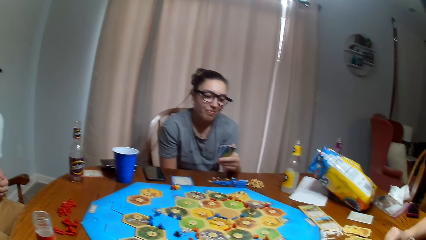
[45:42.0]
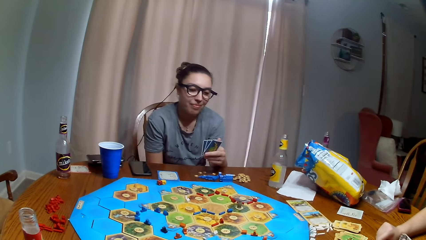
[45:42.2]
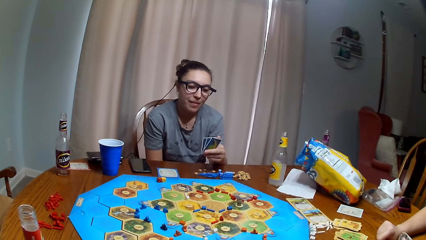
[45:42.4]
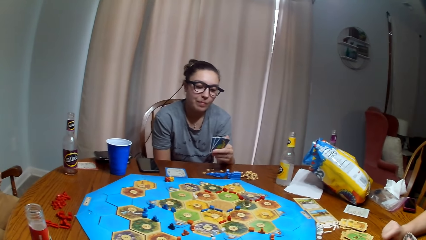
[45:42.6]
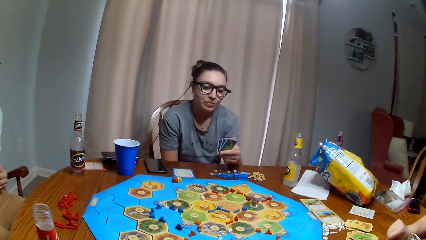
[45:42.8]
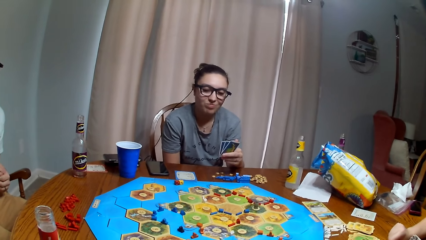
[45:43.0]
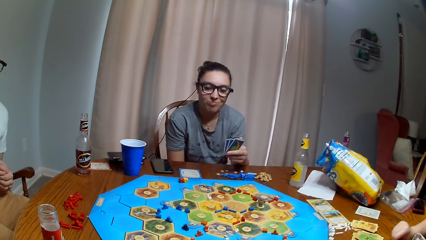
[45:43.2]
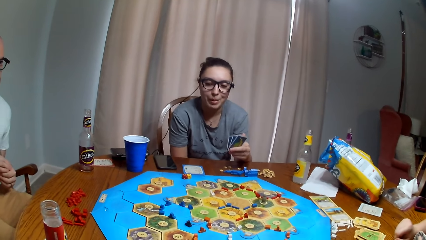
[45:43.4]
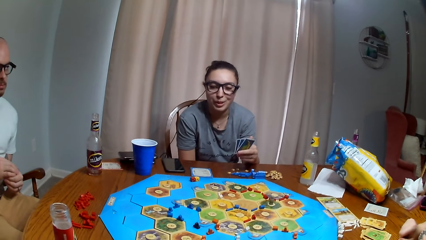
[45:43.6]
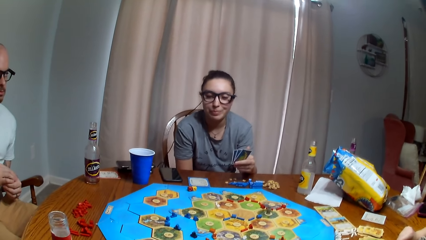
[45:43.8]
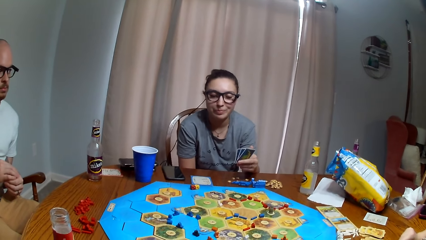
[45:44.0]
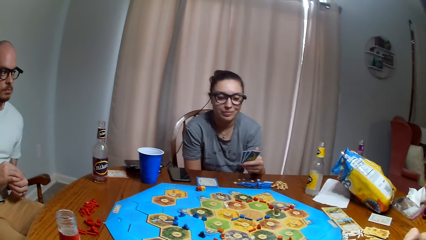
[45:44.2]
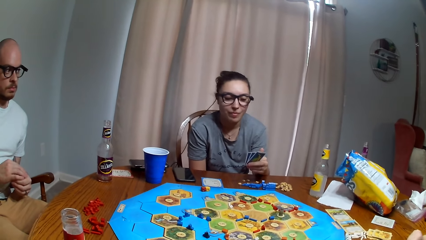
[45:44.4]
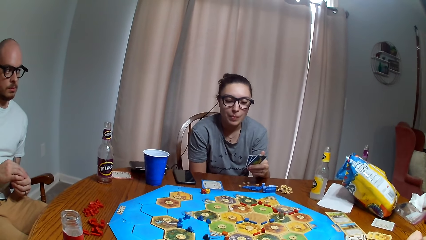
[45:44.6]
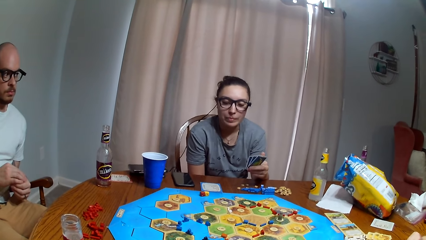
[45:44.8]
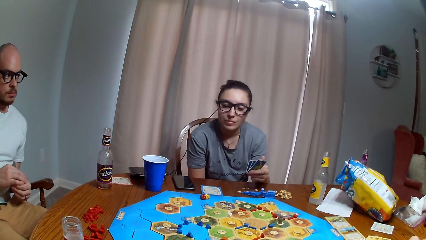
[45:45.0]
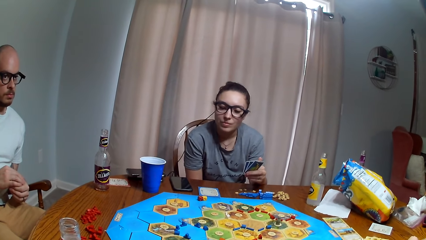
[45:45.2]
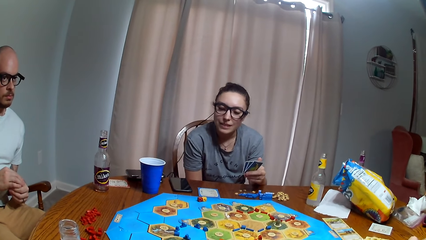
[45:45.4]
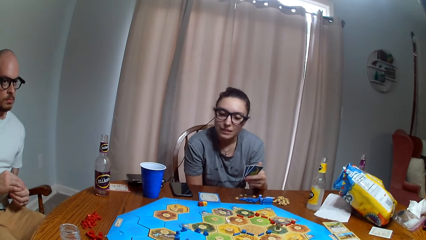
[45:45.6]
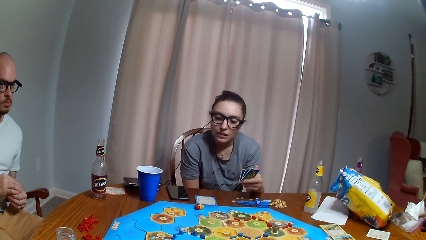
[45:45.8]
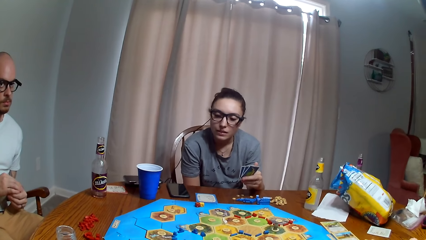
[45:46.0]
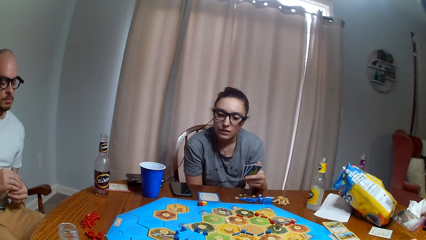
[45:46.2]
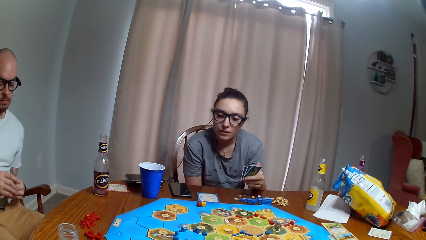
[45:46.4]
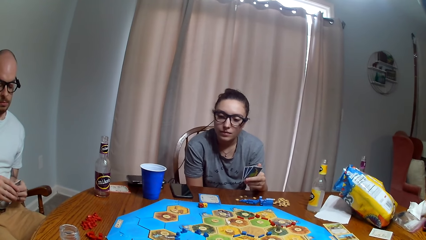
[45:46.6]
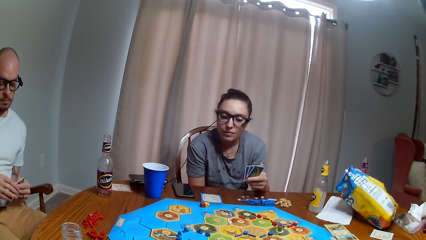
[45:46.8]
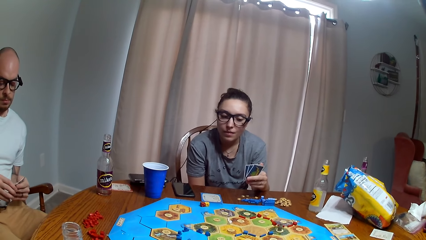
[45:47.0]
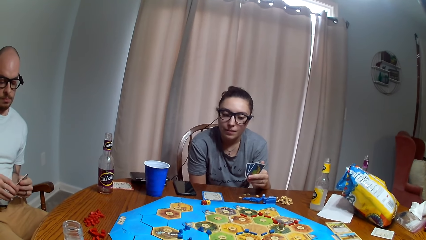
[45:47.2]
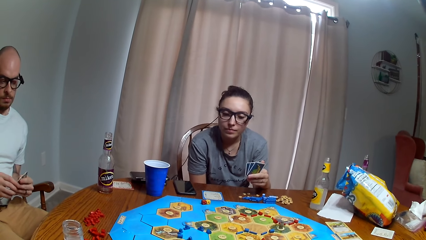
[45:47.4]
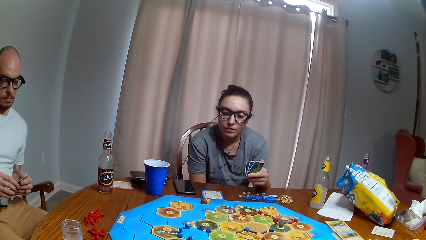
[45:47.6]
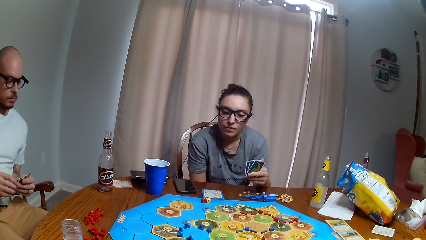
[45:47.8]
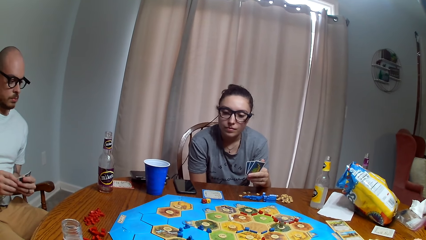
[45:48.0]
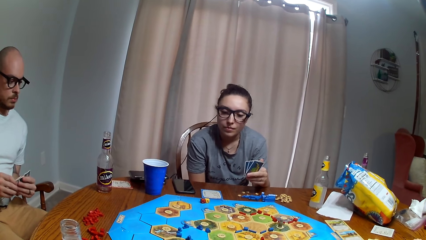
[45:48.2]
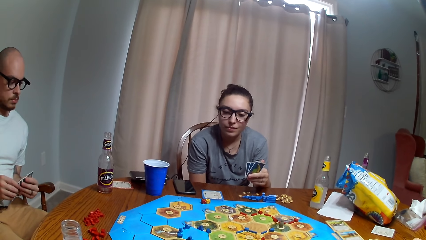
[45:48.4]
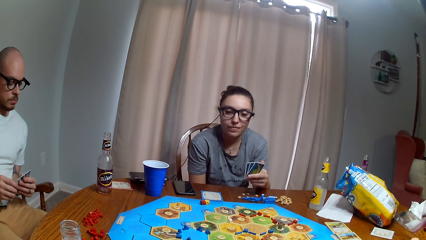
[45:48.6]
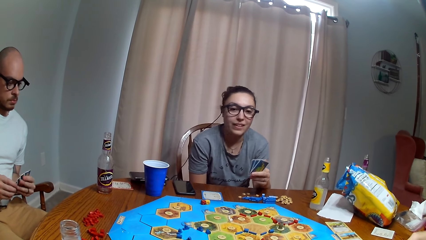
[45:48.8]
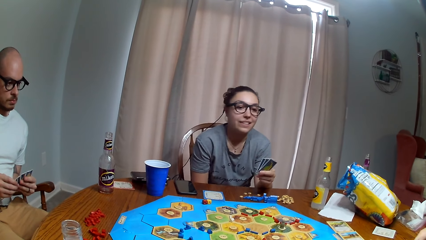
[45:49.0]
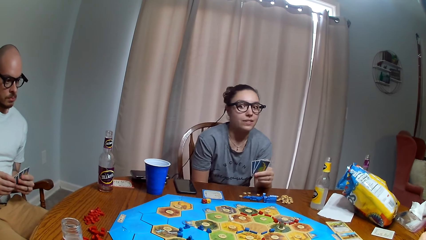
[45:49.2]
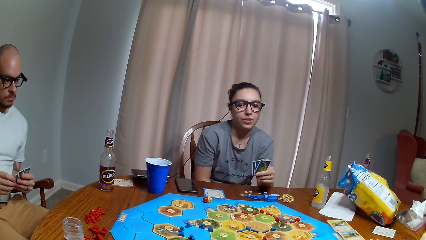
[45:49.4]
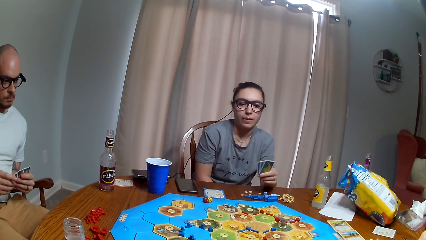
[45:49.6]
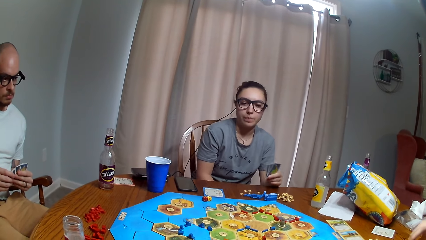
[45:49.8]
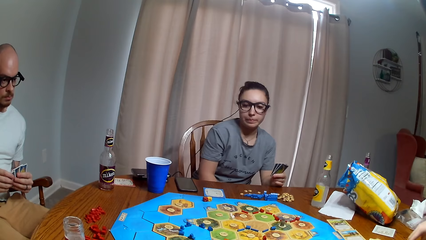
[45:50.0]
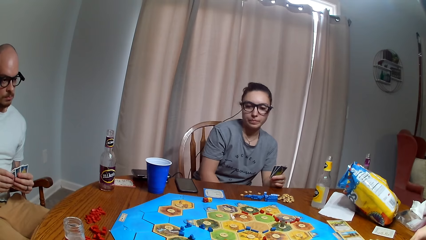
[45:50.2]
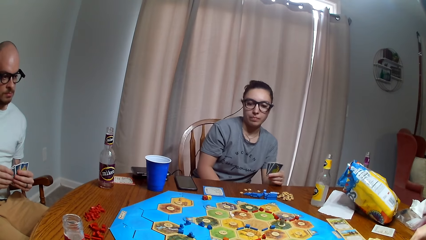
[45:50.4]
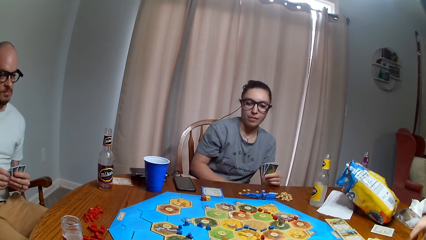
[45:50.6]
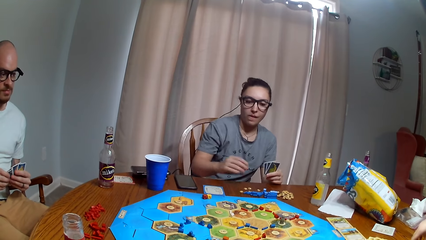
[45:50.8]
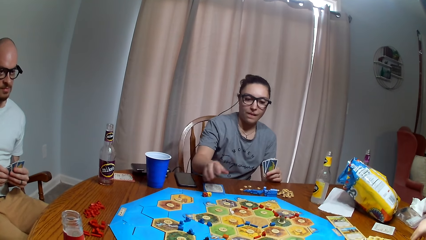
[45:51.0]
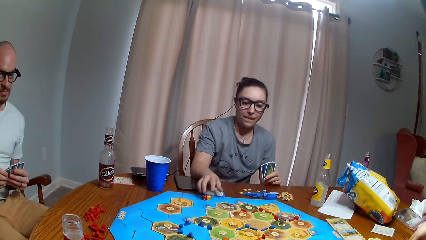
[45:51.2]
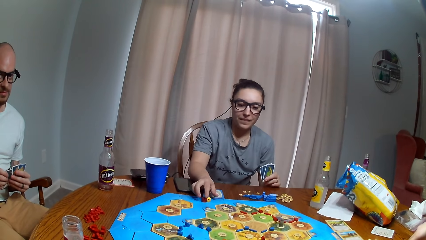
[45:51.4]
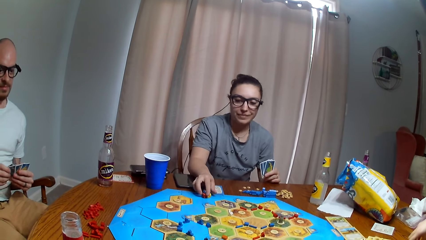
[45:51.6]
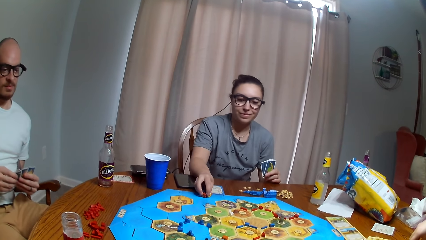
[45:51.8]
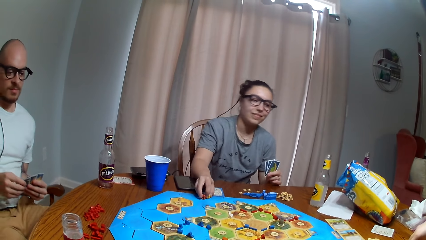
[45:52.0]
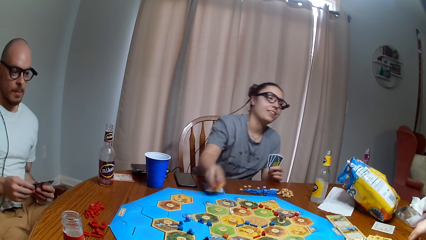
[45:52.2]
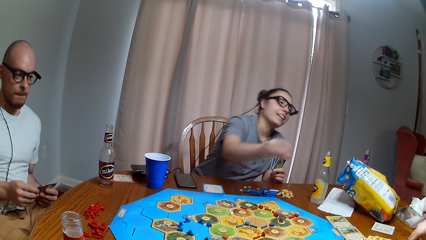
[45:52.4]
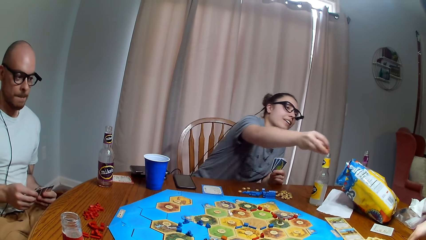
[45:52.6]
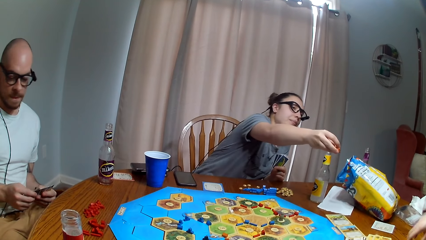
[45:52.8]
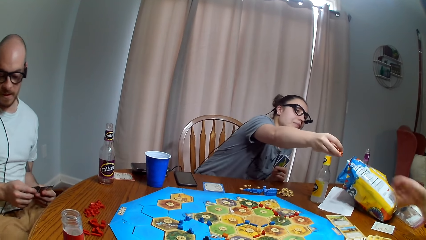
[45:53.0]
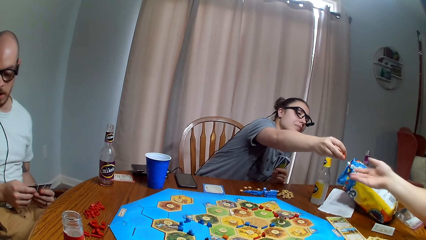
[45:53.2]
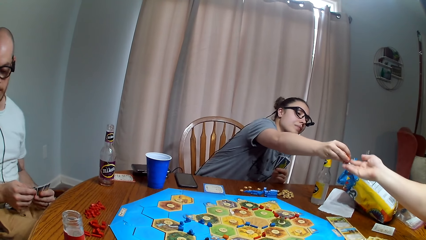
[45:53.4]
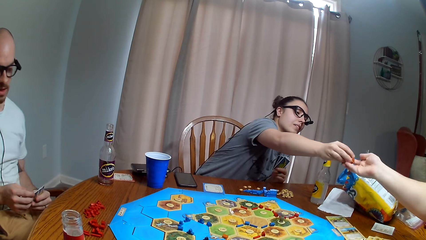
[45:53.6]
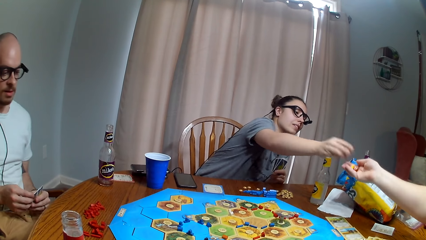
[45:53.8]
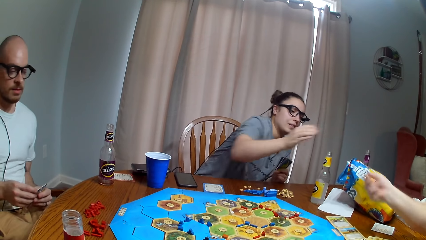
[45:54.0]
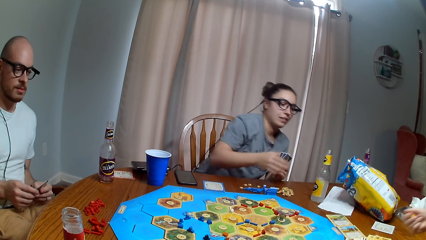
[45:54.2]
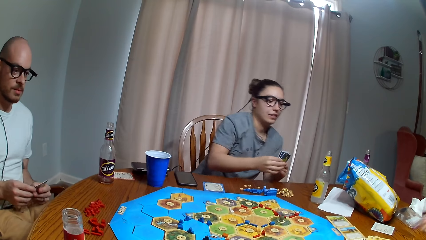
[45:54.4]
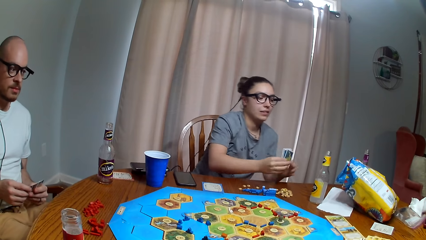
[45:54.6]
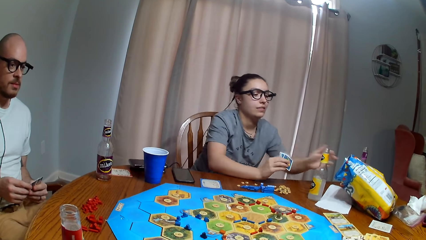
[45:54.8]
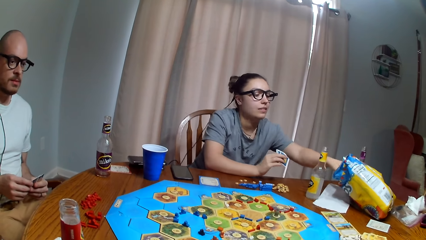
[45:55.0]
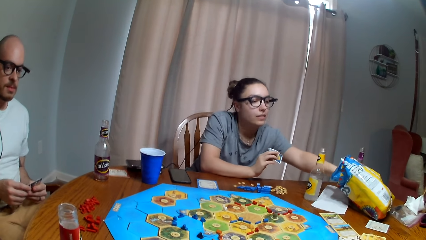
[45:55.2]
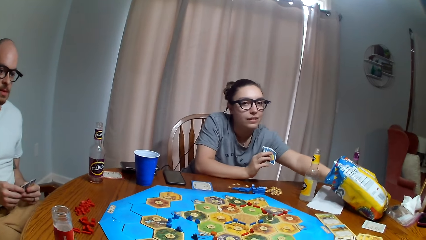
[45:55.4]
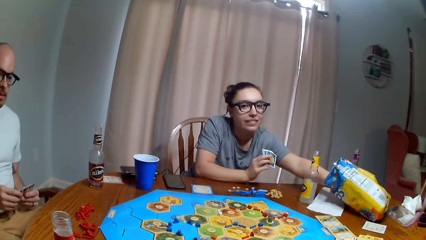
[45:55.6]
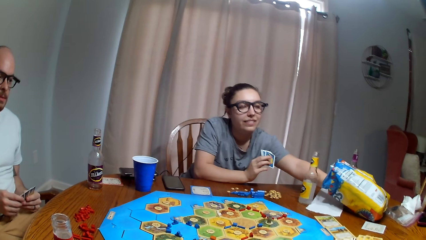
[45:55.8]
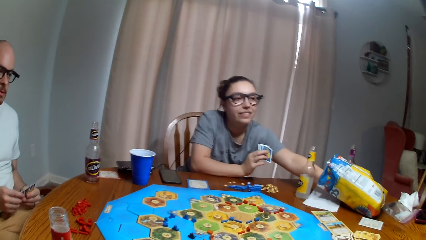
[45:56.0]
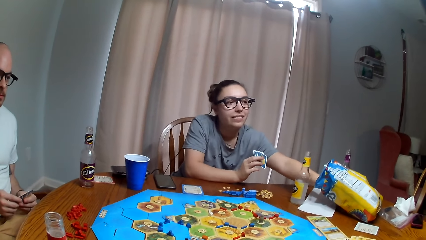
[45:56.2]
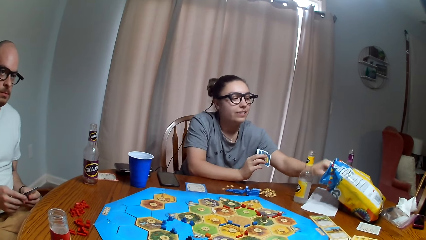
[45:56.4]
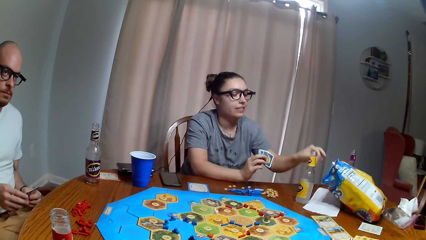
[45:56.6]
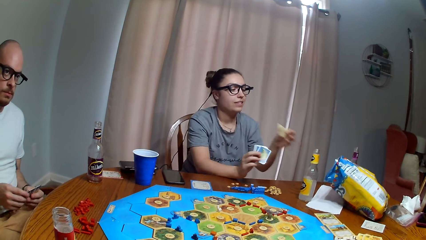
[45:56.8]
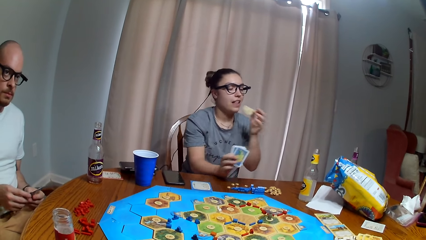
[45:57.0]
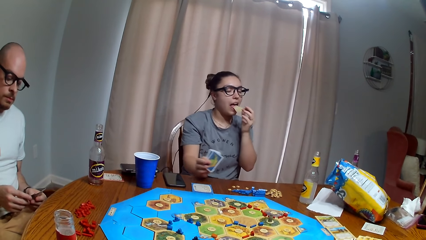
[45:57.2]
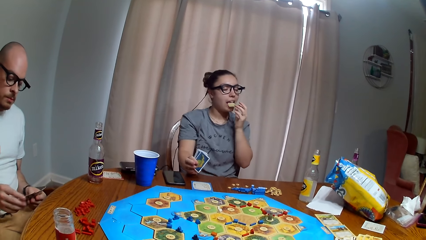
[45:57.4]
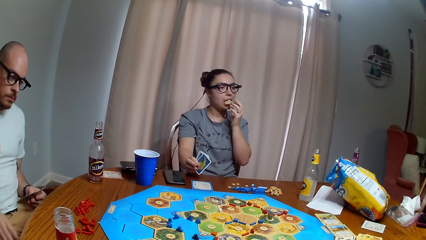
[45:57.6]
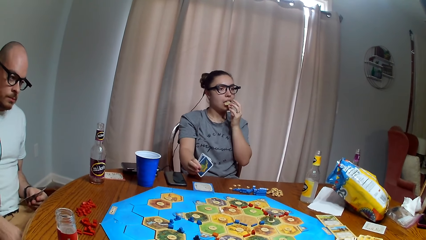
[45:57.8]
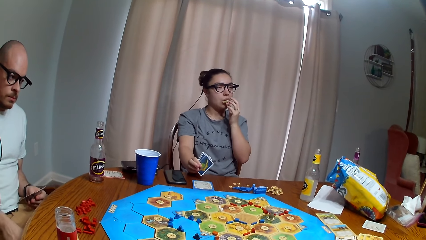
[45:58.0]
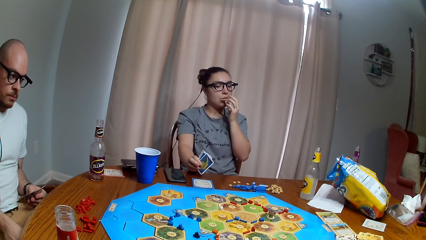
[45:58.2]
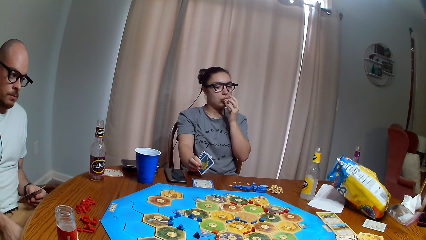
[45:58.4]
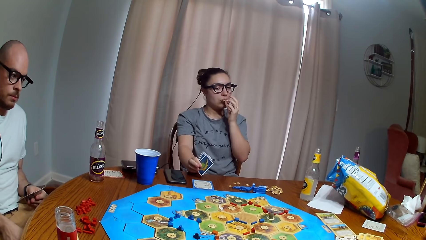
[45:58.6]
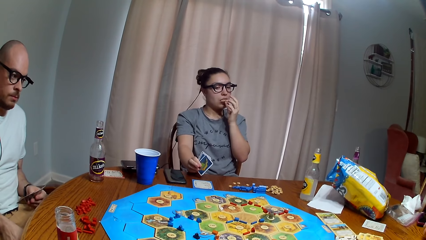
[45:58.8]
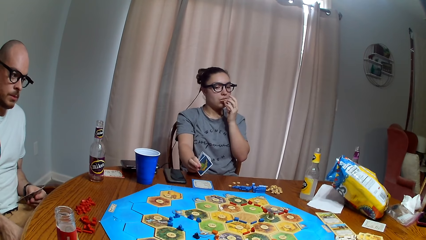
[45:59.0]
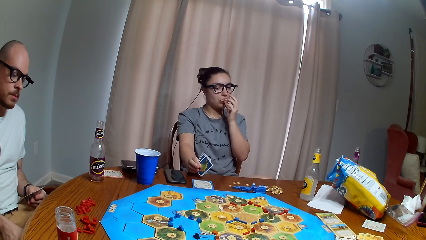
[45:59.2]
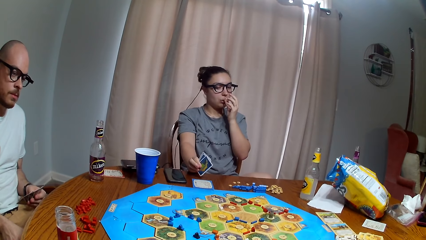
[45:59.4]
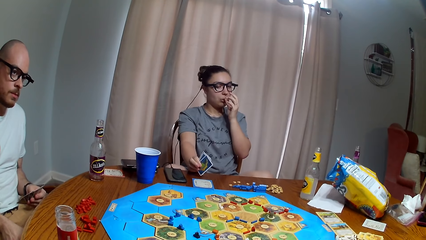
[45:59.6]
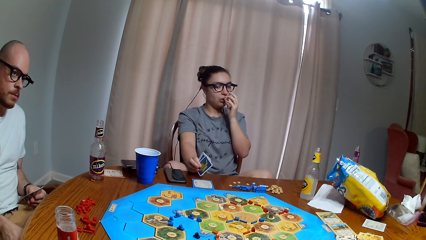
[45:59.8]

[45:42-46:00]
A woman picks the dice. The woman gives the dice to another woman. The first woman picks the chips and eats the chips.
